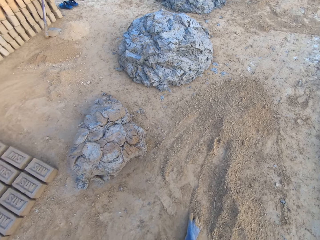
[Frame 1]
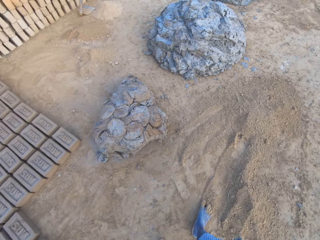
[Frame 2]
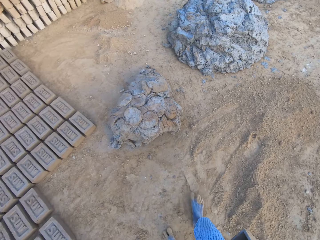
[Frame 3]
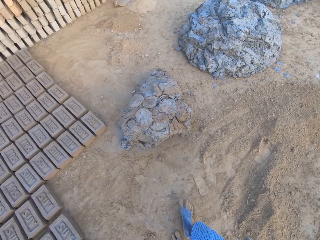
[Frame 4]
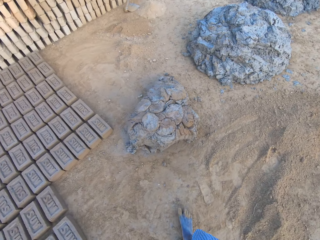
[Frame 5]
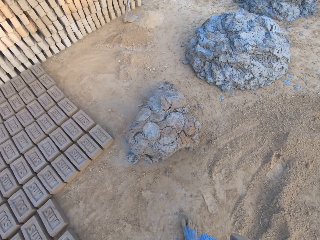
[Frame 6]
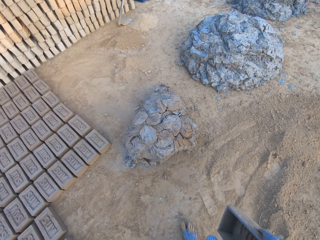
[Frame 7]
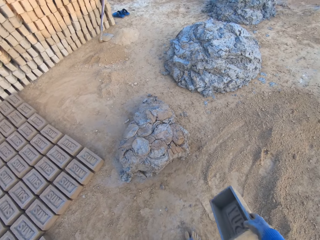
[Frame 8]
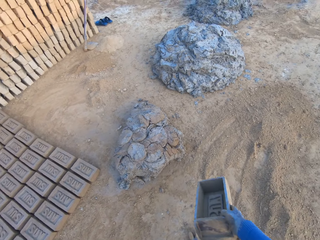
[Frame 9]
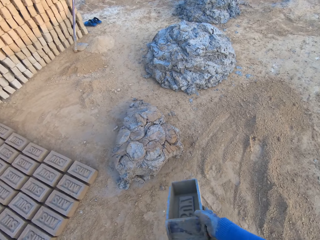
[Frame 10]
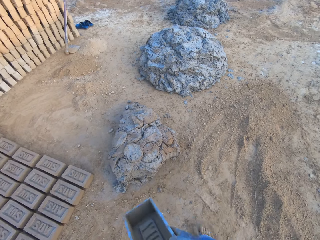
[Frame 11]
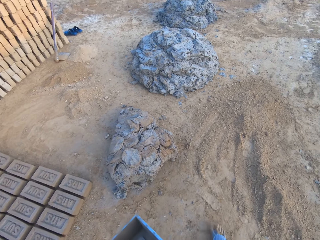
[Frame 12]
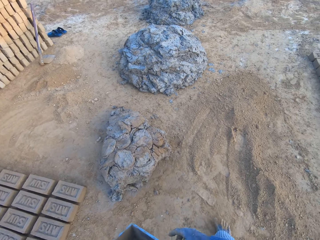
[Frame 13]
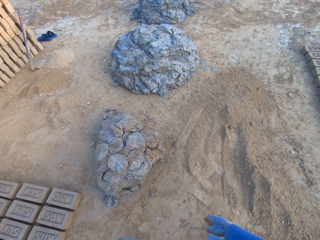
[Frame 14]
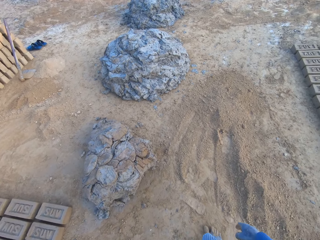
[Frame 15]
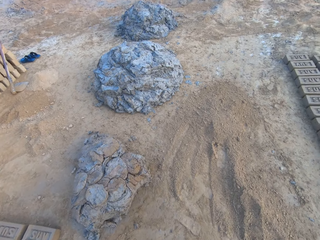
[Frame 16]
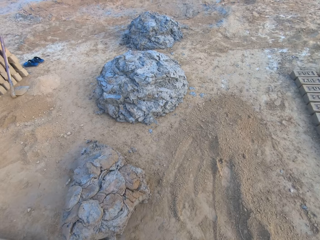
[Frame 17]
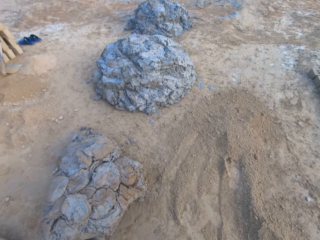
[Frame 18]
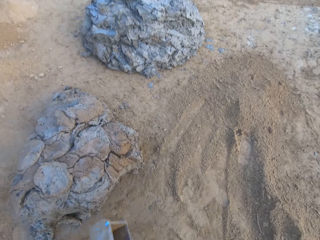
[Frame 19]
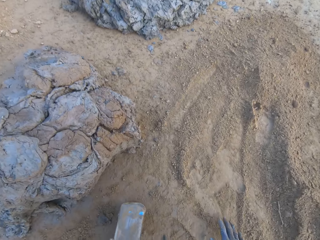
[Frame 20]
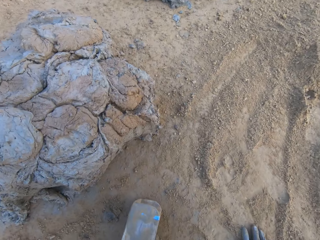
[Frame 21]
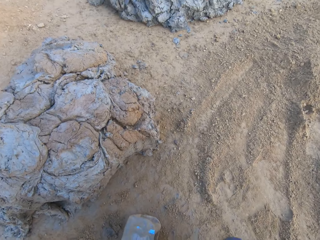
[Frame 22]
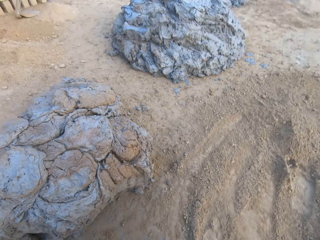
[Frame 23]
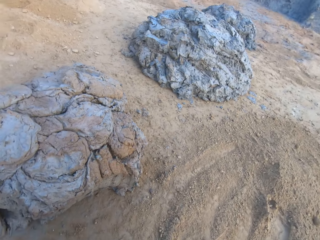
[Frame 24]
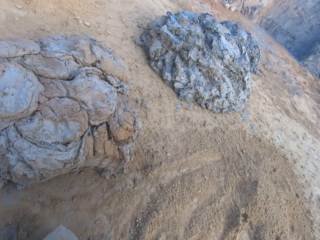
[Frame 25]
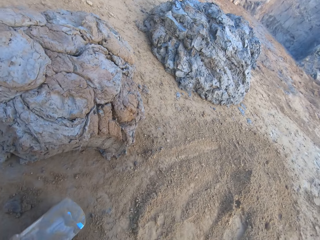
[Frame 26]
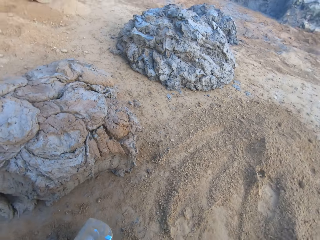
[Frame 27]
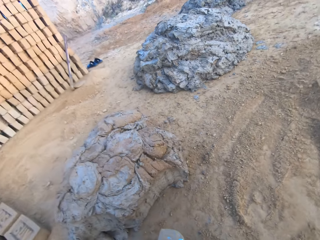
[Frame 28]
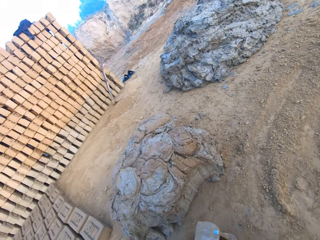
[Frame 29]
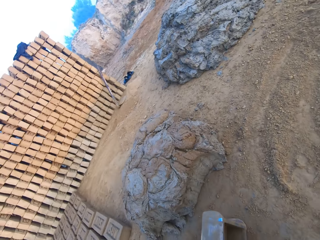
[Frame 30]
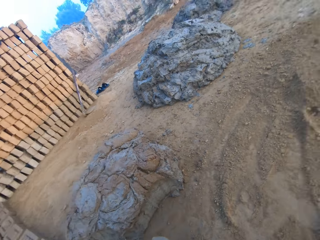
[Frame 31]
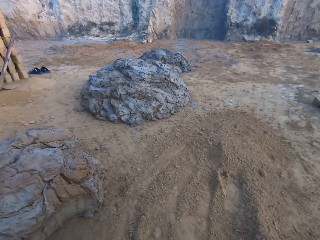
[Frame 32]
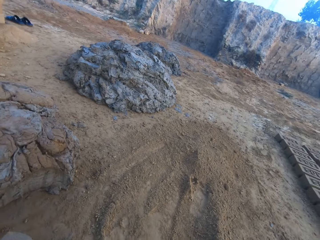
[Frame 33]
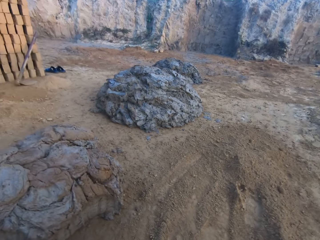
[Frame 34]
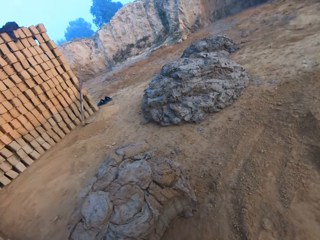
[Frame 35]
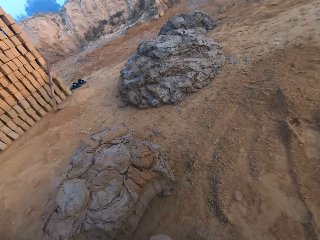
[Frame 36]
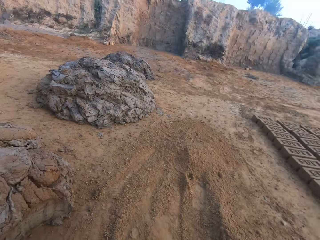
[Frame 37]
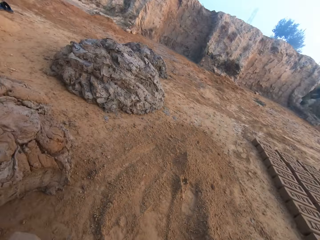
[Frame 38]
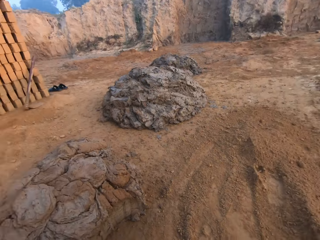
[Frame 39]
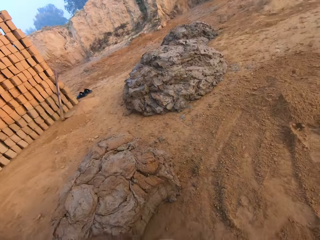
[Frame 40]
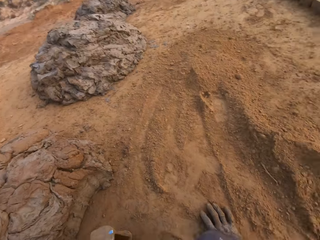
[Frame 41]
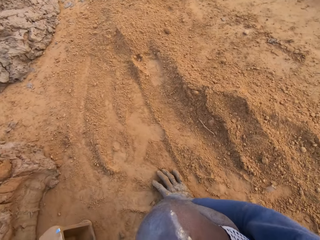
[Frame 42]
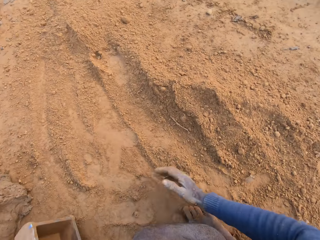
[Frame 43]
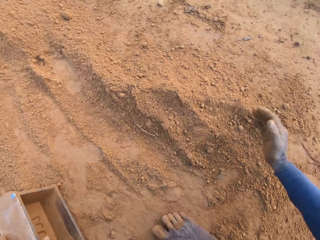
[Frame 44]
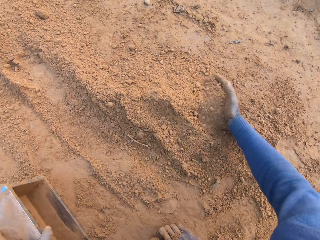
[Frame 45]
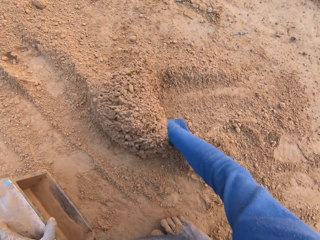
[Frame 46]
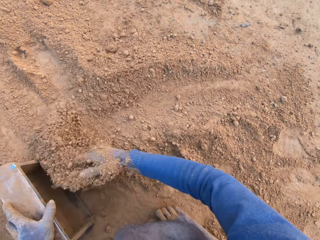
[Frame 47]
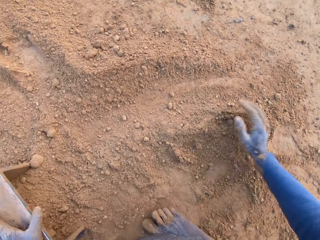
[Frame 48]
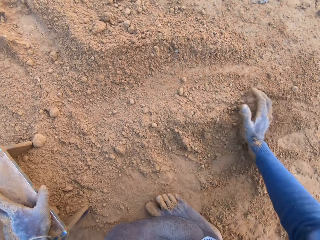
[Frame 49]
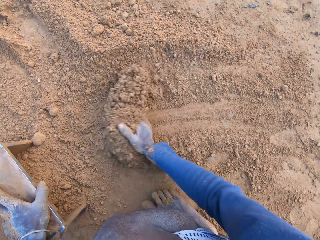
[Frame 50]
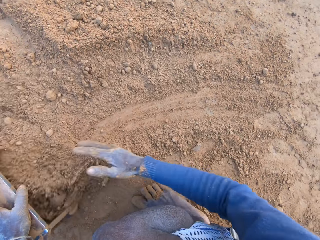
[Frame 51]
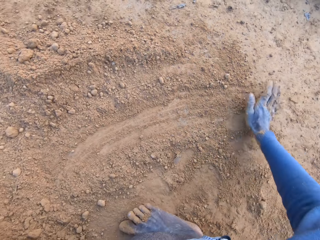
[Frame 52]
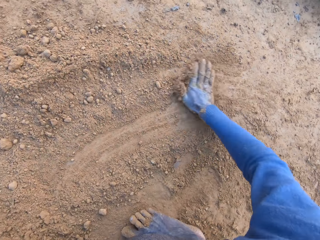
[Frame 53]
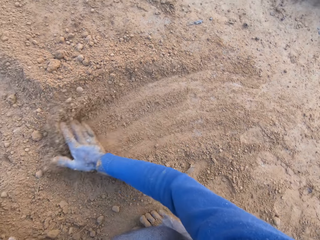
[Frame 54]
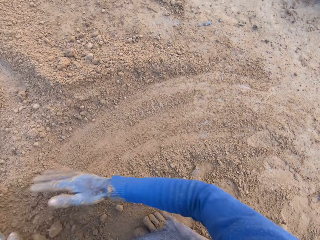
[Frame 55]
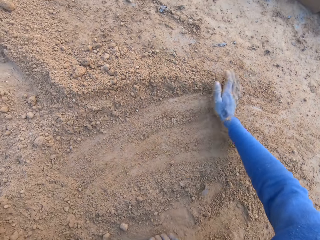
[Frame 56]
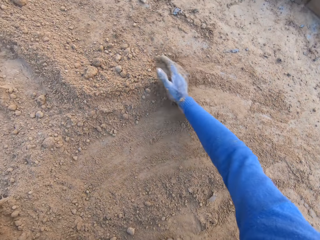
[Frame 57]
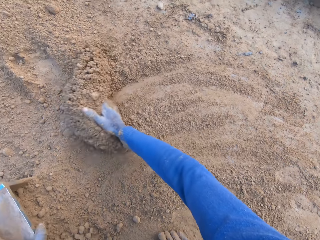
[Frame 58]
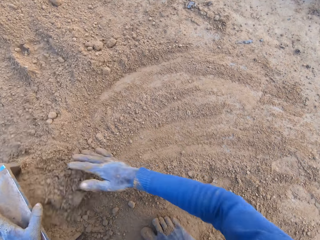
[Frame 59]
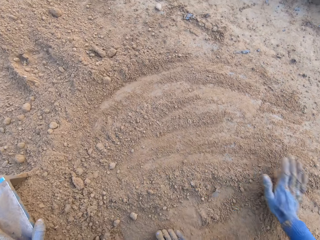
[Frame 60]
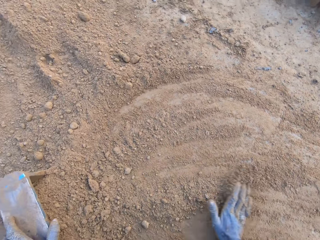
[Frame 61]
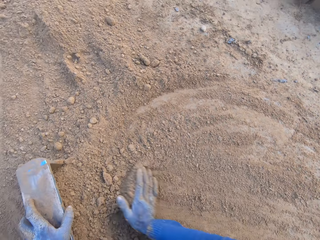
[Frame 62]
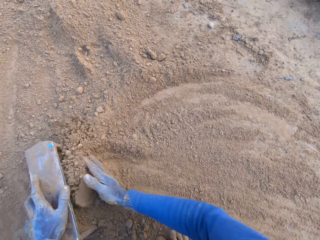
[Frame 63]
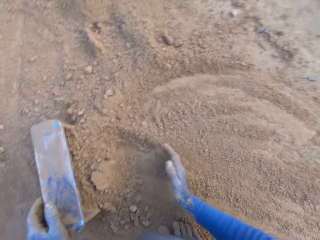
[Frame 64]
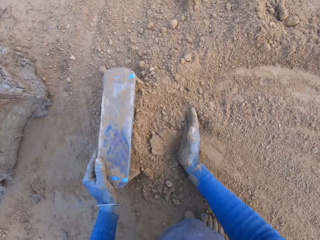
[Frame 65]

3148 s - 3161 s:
The camera wearer looks around. They pack some sand with a brick molder. They insert the sand in the brick mold.

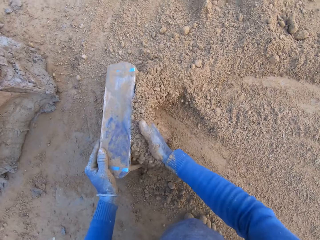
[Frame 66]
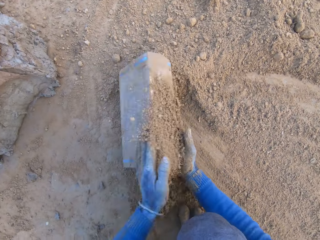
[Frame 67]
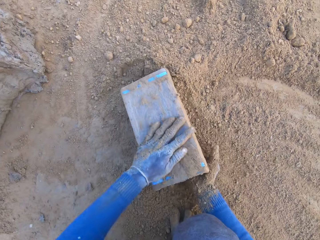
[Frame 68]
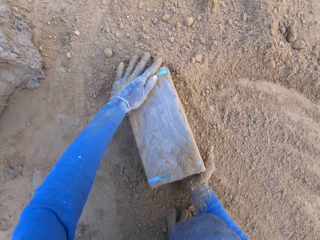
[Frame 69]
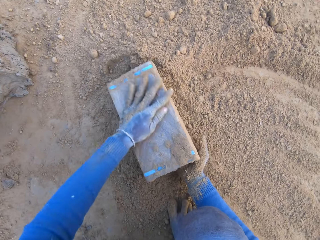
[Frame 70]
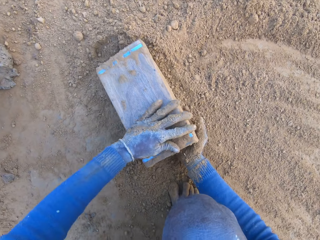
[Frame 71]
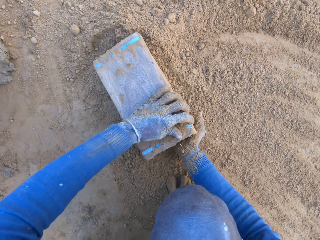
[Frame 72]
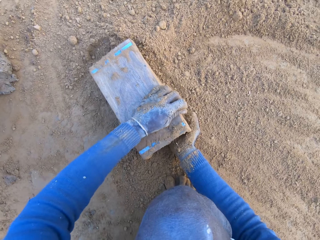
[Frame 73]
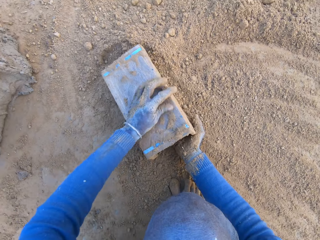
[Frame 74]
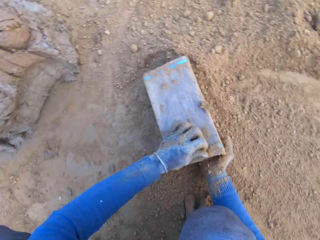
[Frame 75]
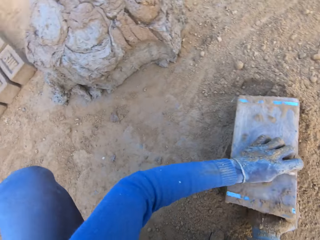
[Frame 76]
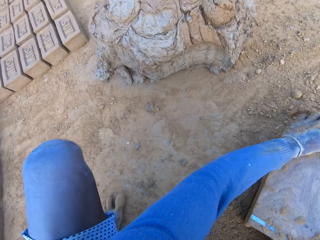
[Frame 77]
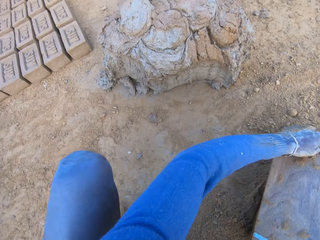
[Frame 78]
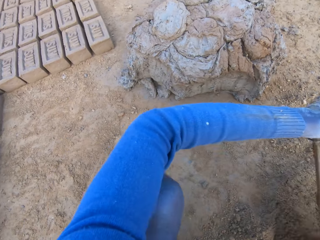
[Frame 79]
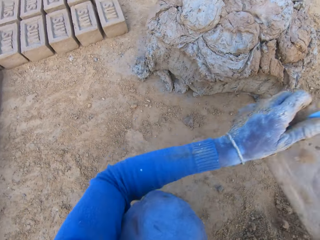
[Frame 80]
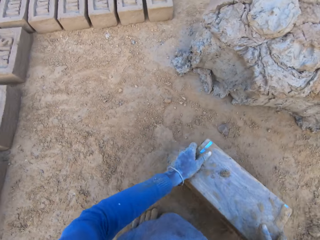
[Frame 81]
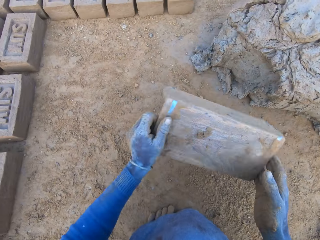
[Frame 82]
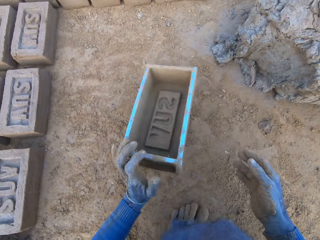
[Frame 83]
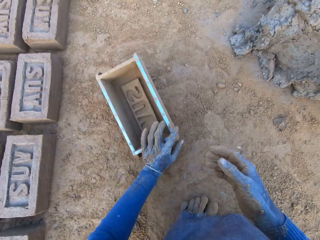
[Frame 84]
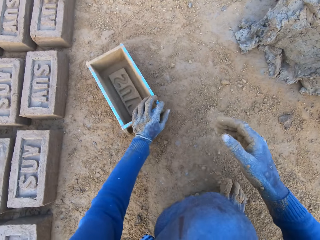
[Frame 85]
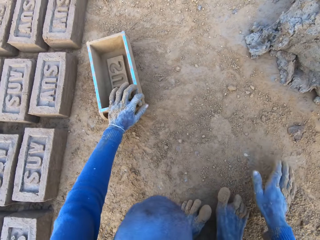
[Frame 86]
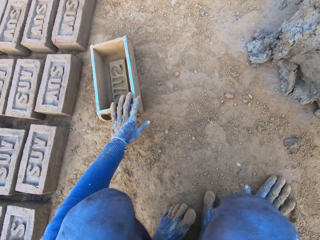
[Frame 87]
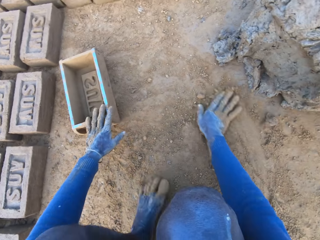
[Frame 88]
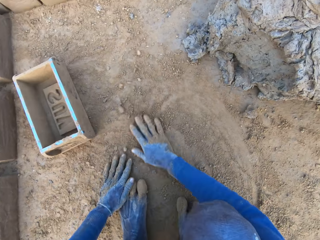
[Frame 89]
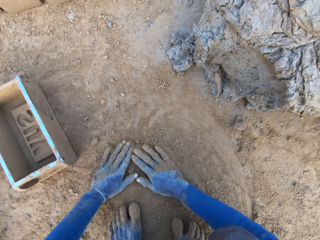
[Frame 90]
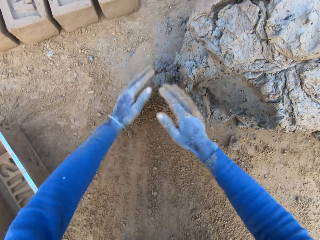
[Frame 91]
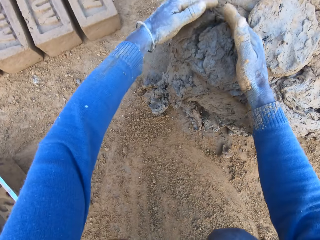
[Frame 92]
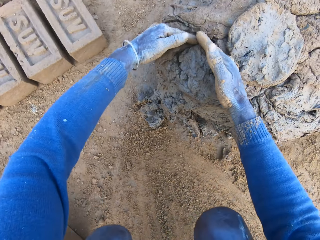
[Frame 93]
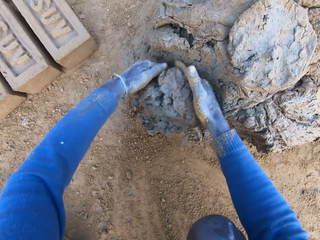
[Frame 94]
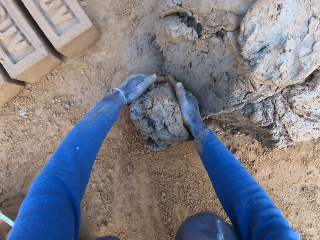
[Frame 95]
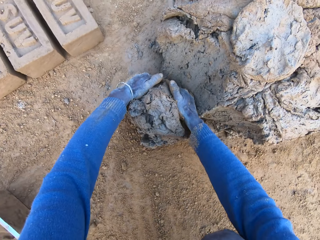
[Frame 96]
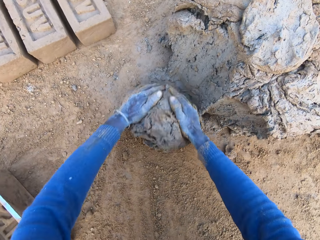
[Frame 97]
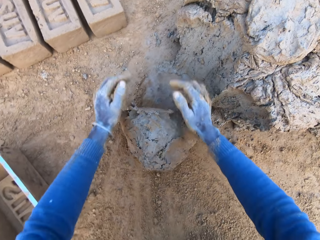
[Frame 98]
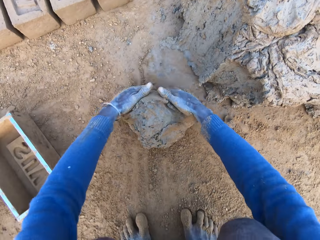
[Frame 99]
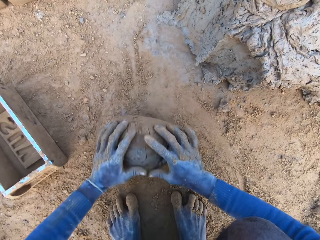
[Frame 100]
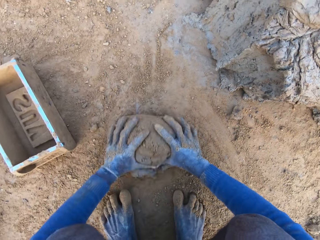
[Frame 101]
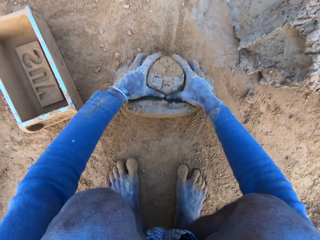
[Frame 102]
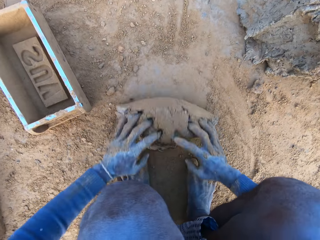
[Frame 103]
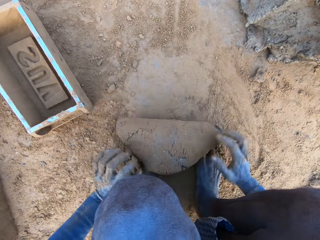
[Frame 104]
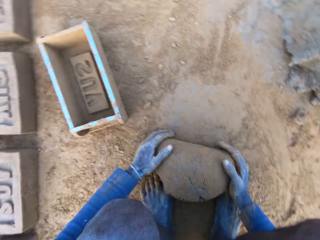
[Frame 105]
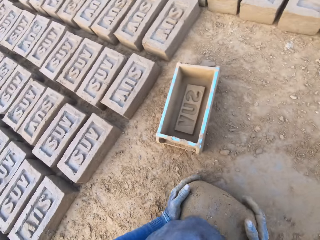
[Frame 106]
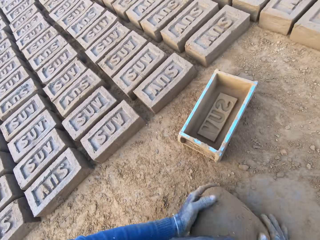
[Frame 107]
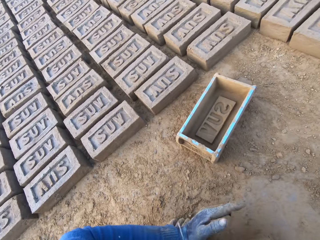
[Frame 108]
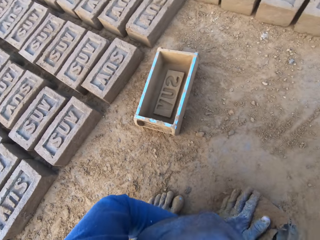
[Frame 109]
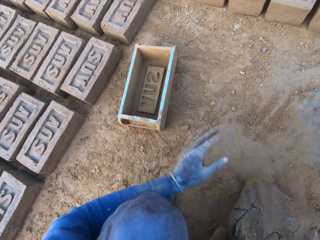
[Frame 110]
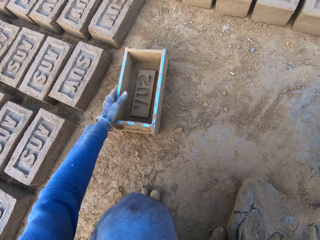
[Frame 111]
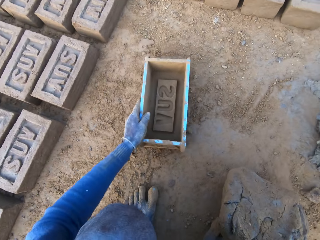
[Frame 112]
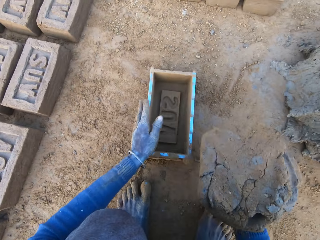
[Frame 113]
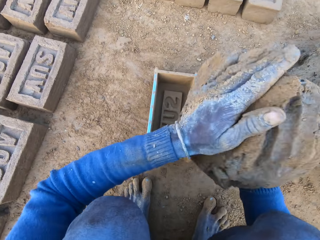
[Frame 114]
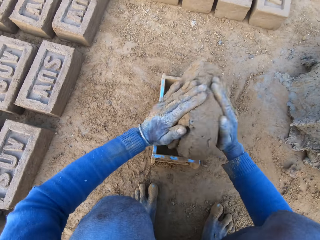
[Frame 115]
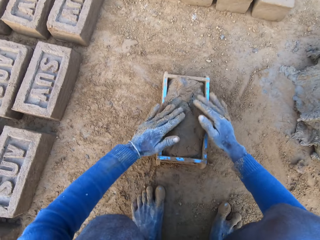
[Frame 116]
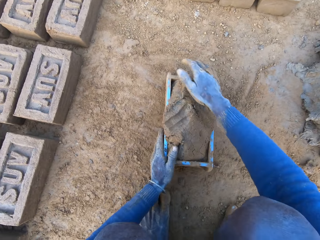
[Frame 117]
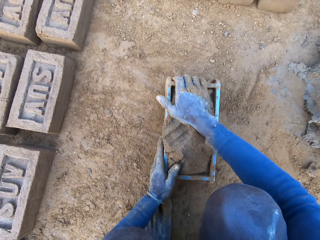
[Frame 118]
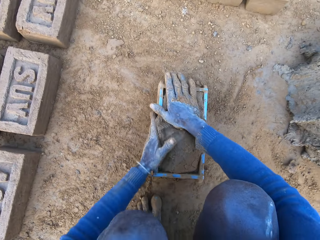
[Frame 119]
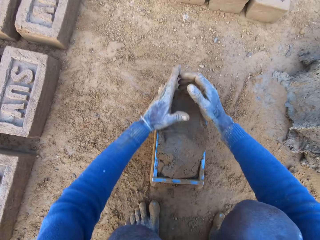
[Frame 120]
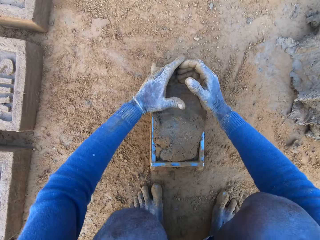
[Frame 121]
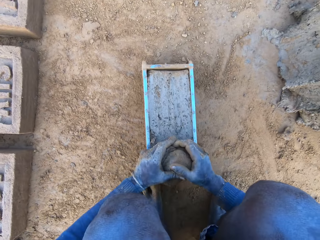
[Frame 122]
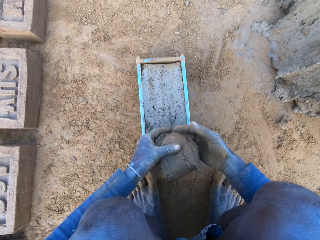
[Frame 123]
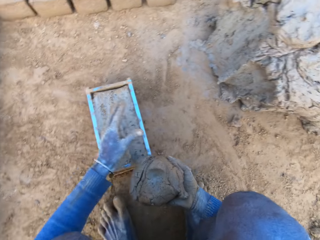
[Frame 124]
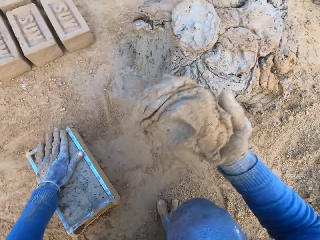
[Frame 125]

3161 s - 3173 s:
The camera wearer cleans the back of the brick molder with his hand. He rubs the brick mold with his hand, throws the brick molder on one side with his left hand, and rubs his hands on the ground. He scoops some mortar or clay with his hands, adjusts the mortar on the ground, and rolls the clay on the ground. He packs the mortar on the ground with his hands and picks up the brick molder with his left hand. He pours out the brick on the ground out of the brick molder and drops the clay in the brick mold. He adjusts the mortar on the ground and flattens the clay.
